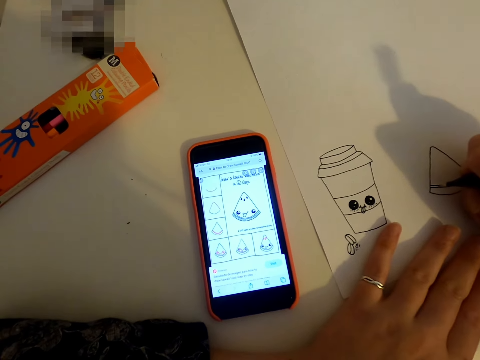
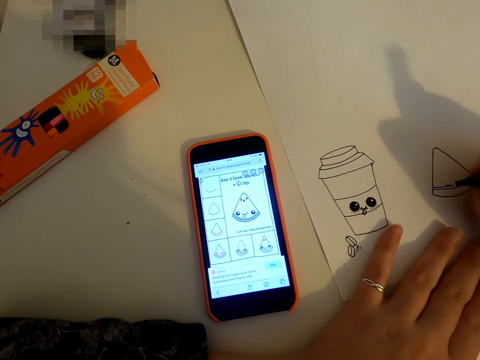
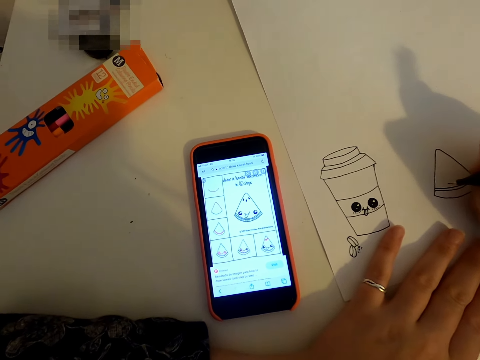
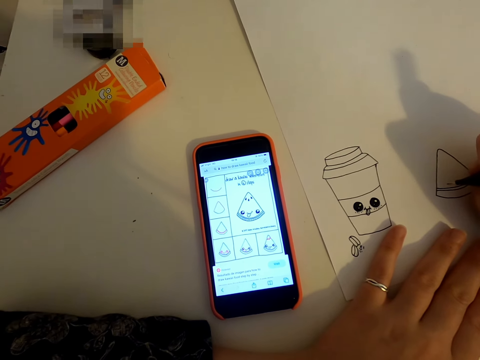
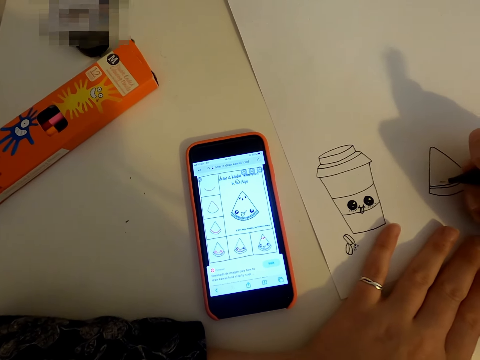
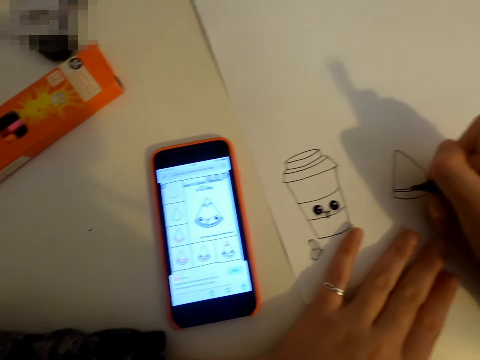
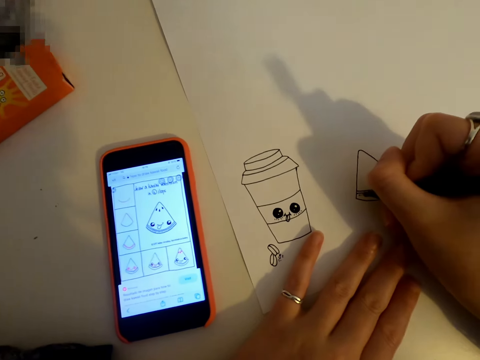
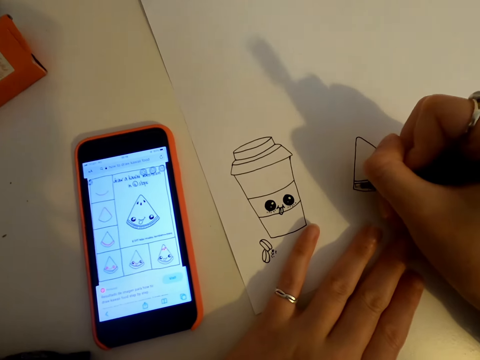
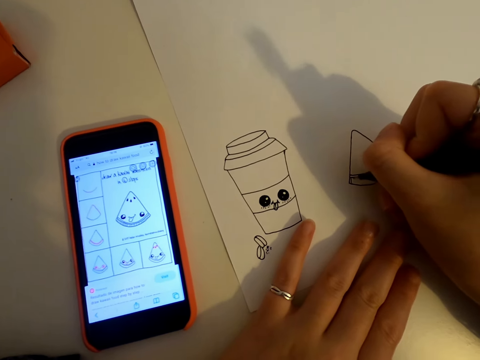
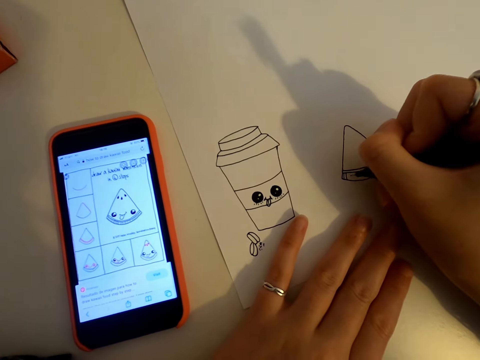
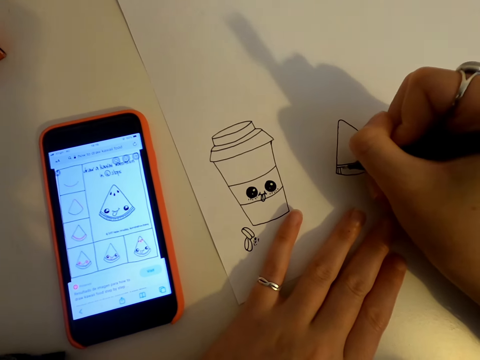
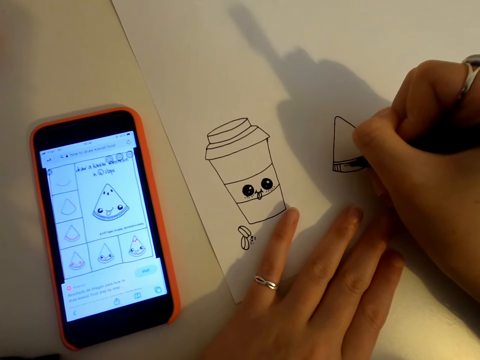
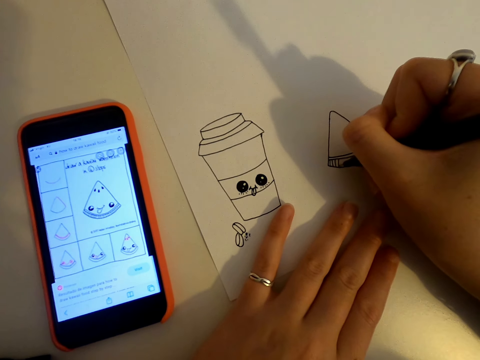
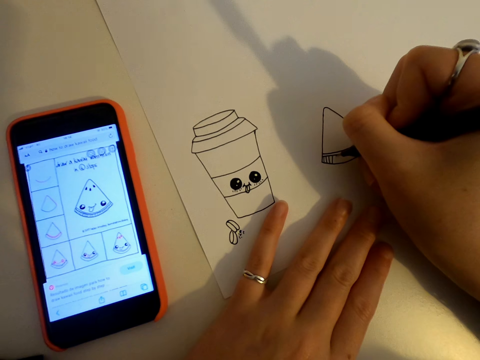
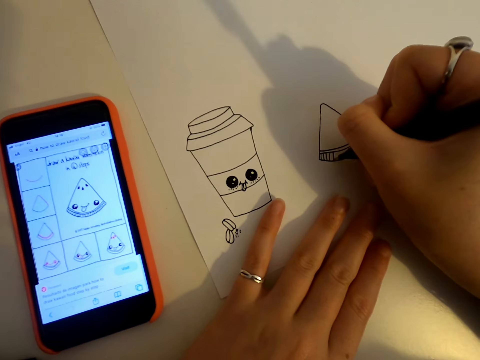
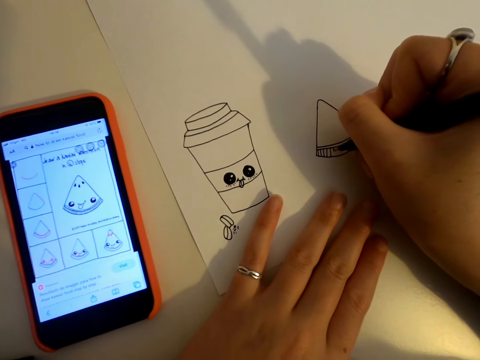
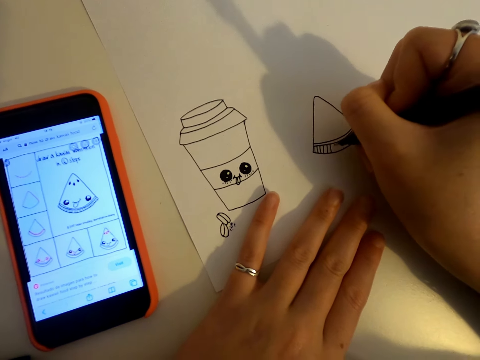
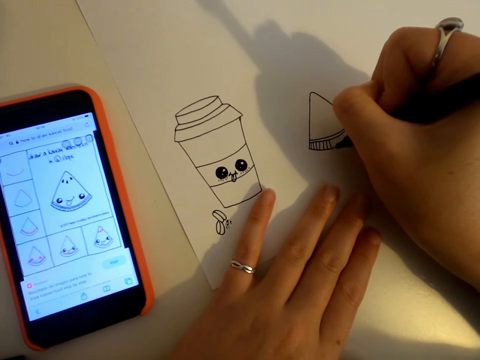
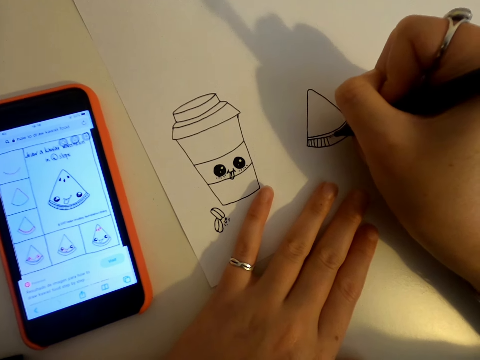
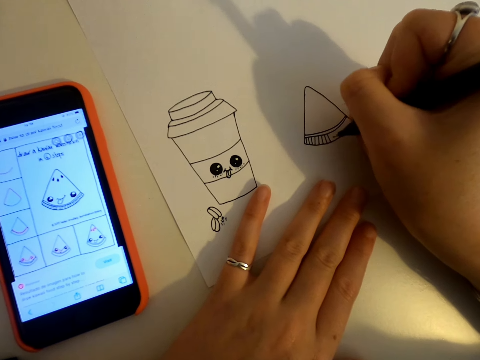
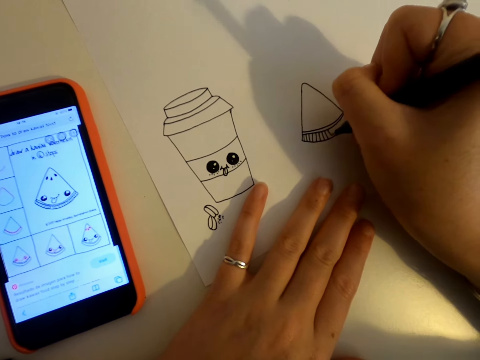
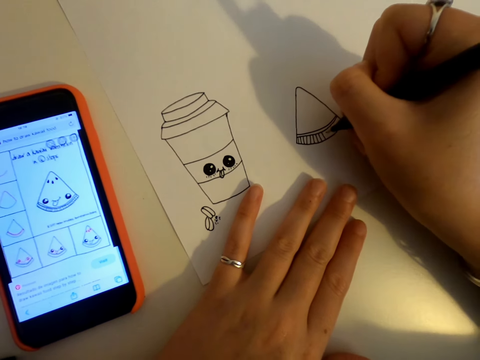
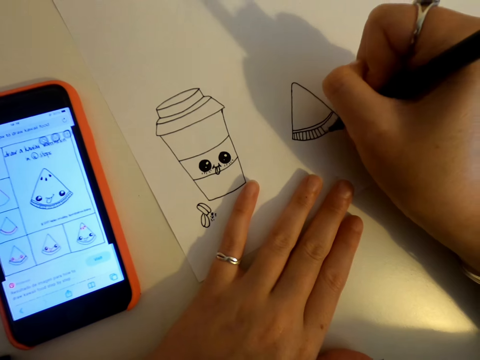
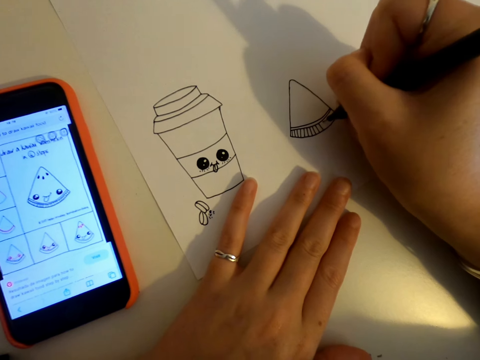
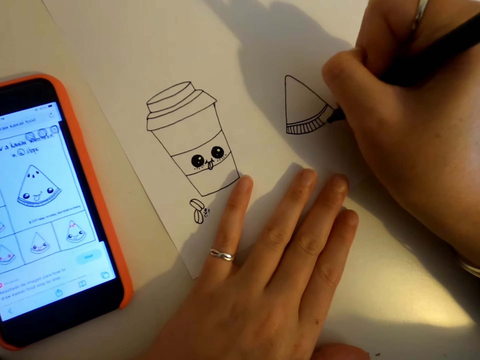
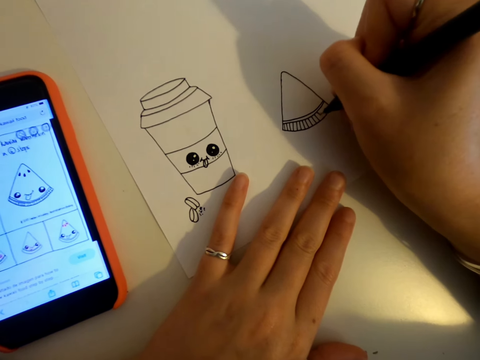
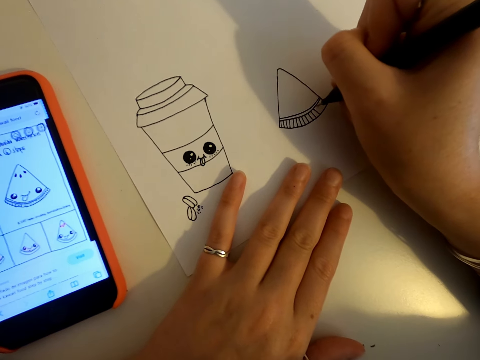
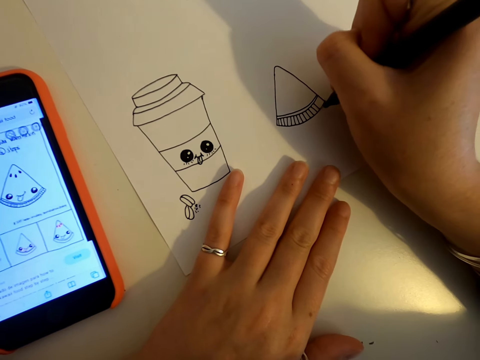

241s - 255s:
The camera wearer draws on a piece of paper.

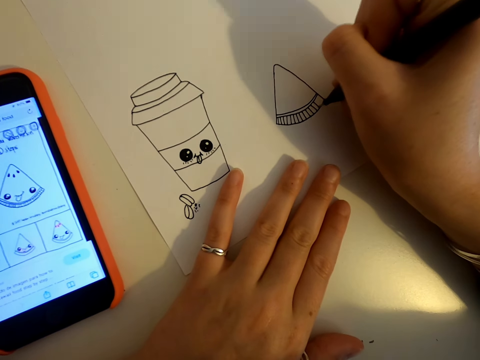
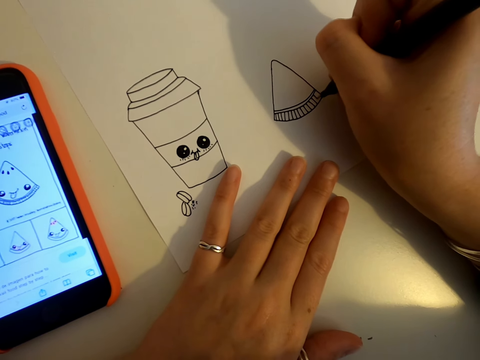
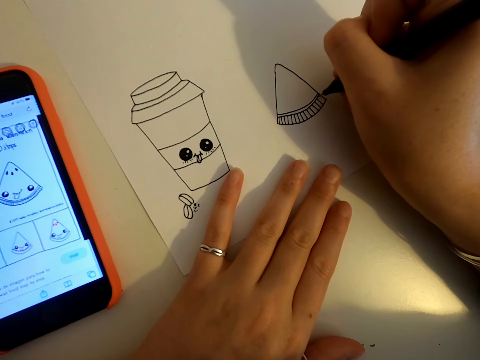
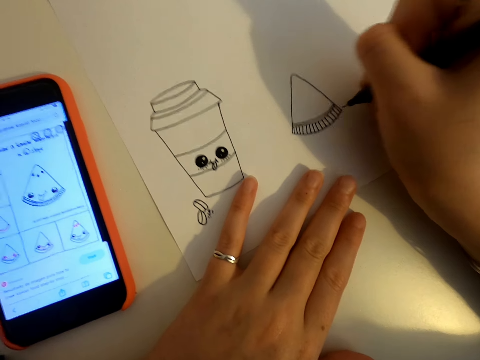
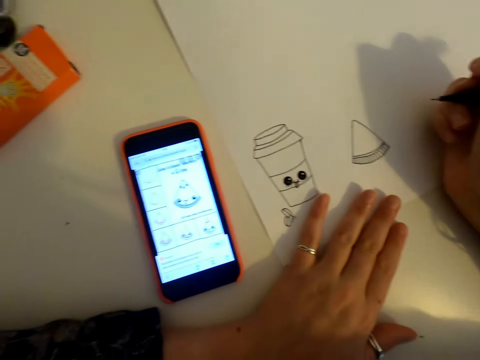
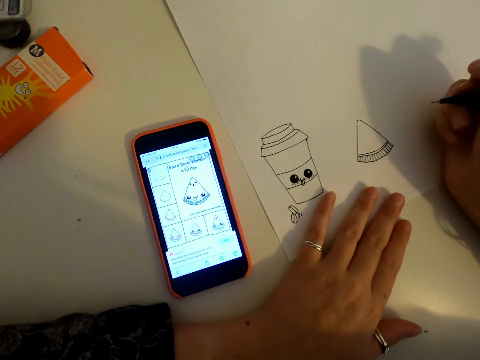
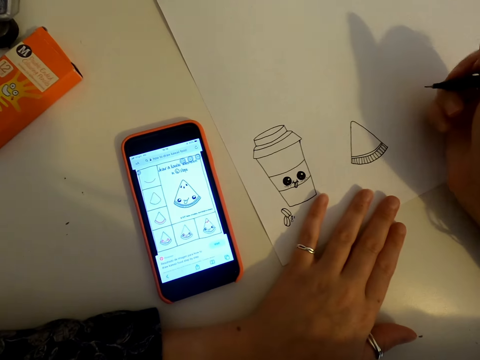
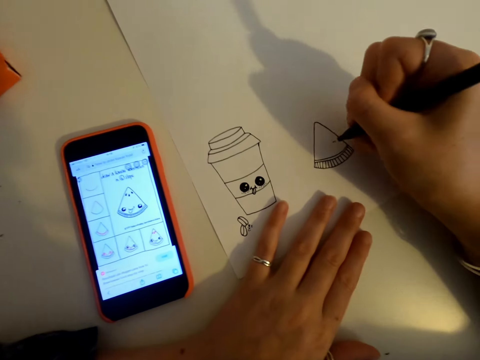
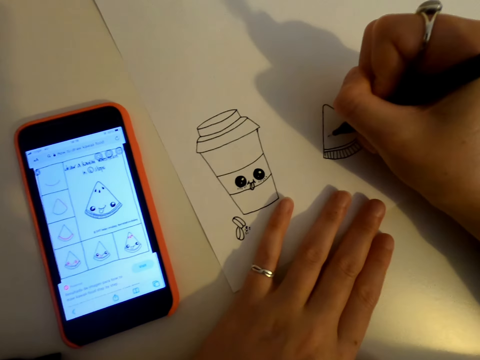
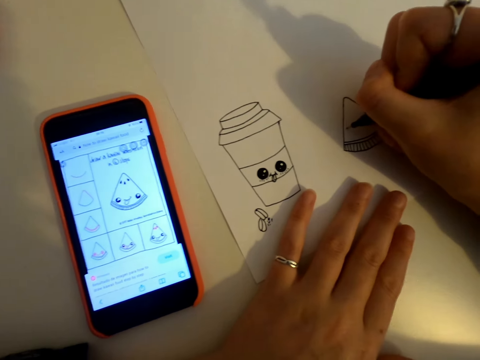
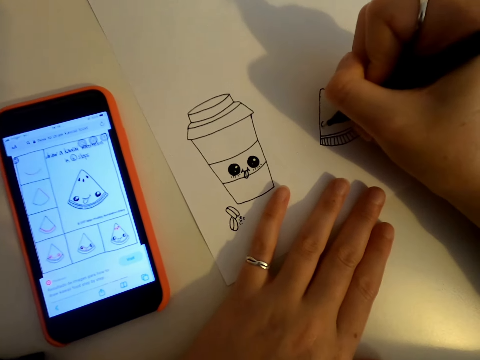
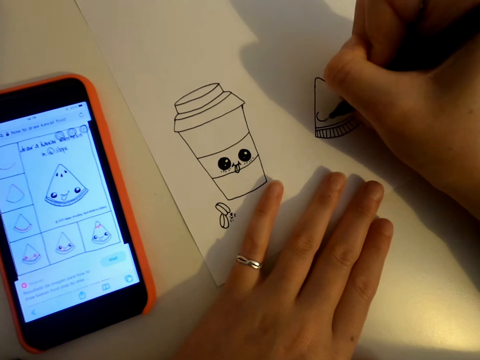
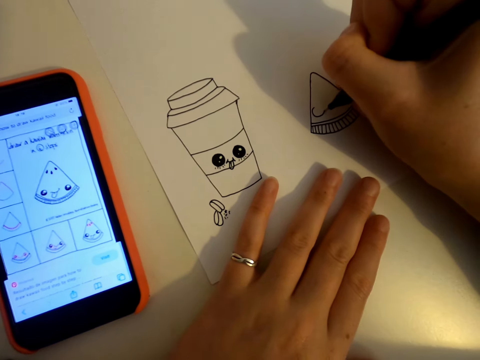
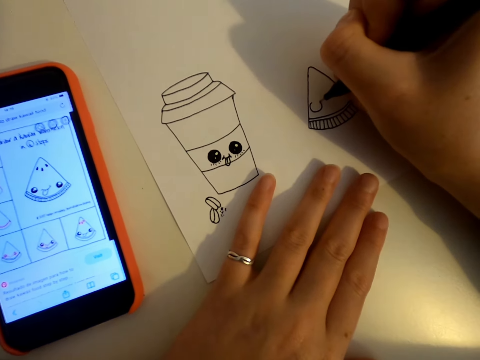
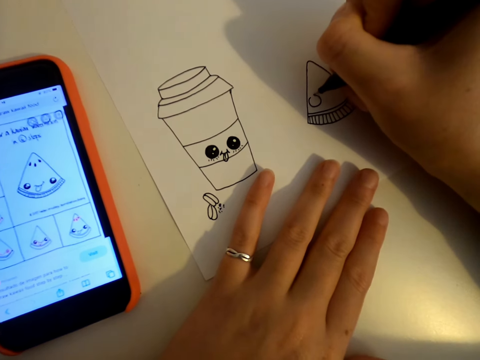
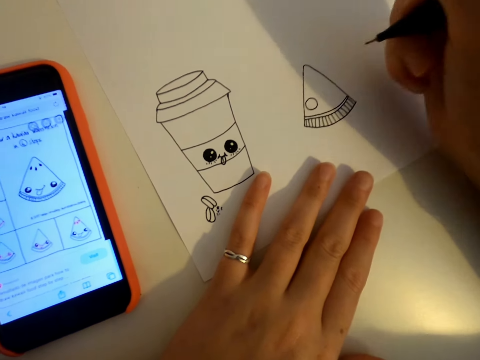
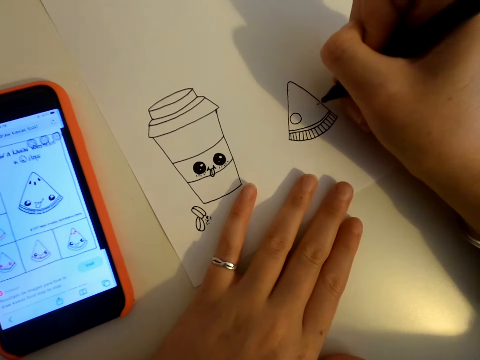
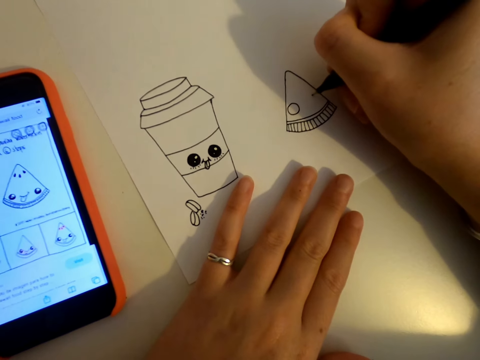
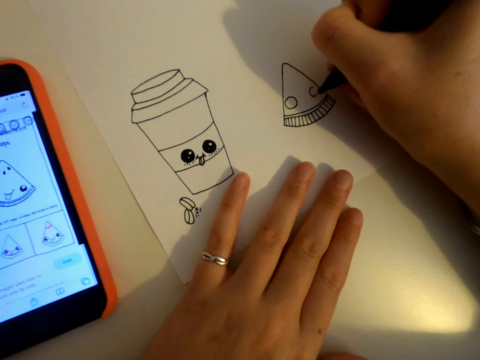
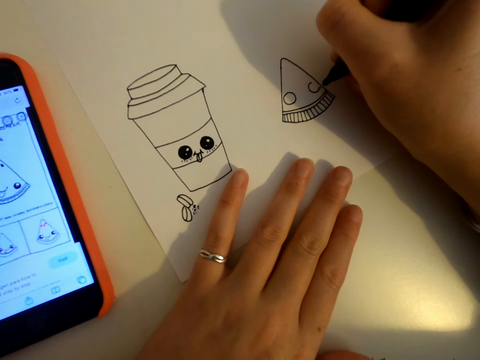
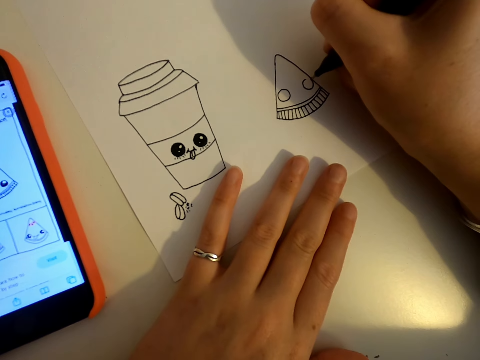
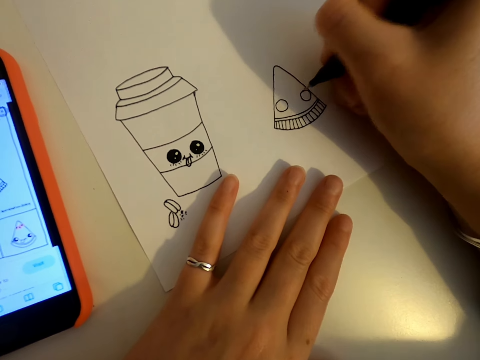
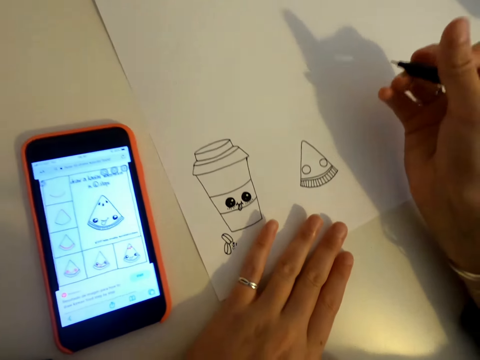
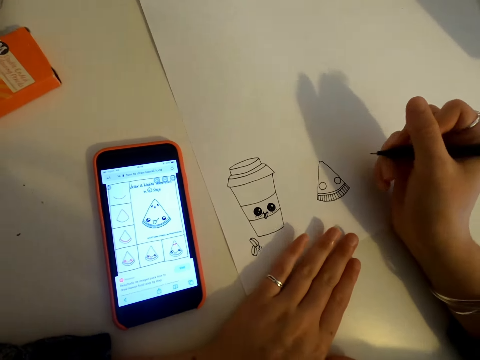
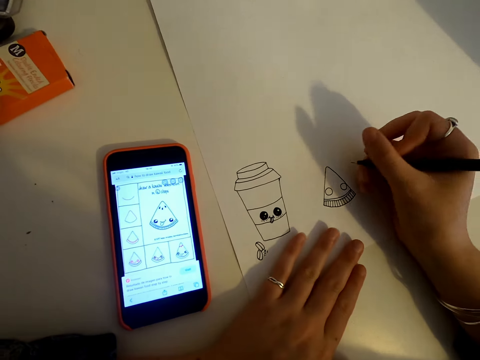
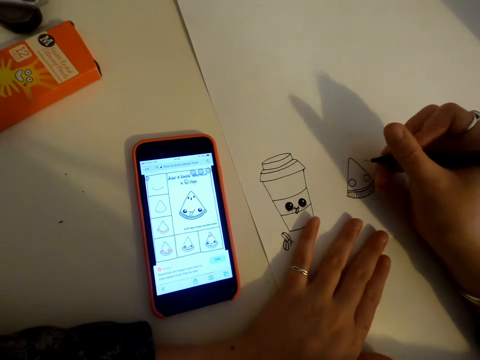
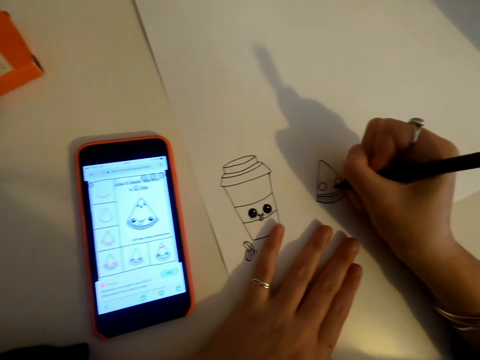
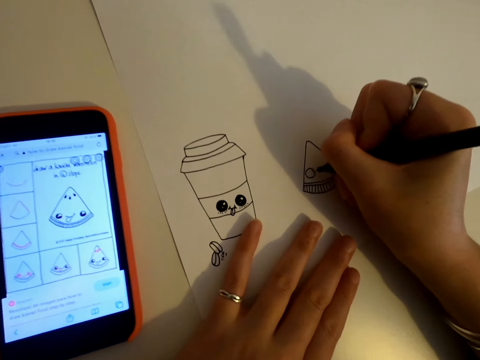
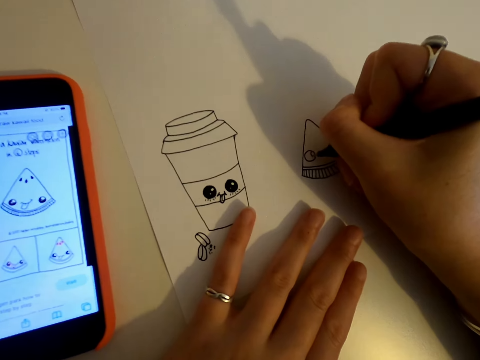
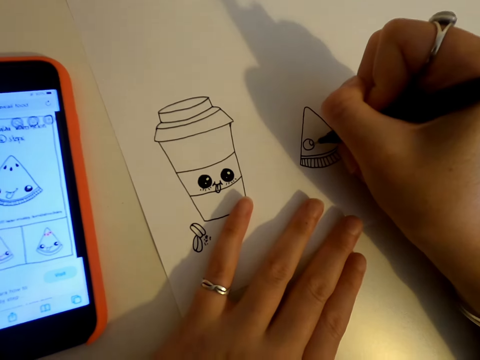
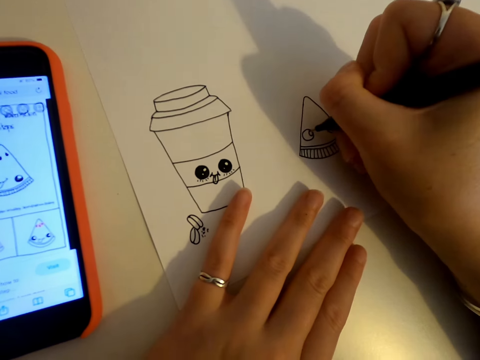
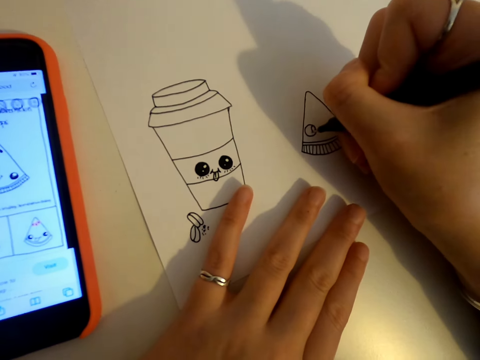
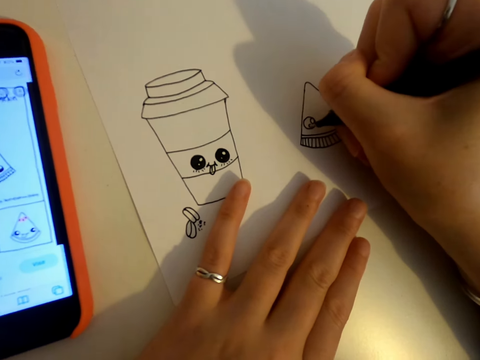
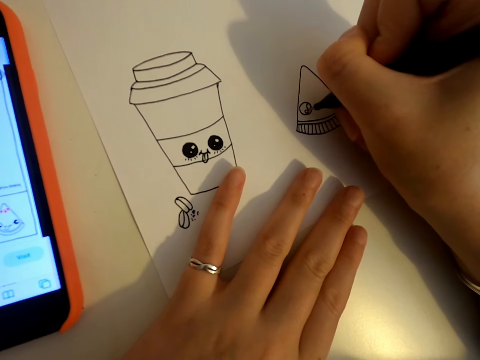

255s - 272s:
The camera wearer looks at the phone. They draw on a piece of paper. They look at the phone. They draw on the piece of paper.
